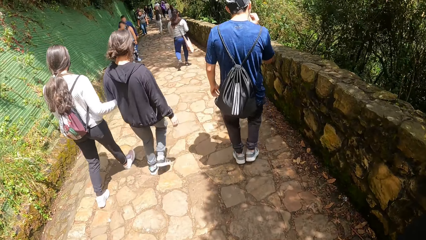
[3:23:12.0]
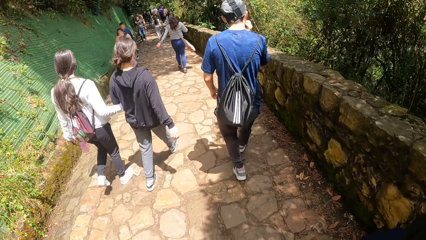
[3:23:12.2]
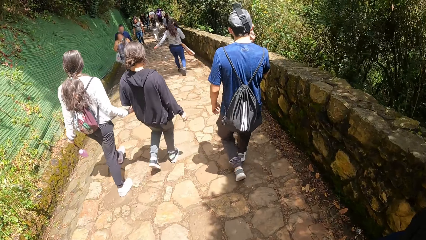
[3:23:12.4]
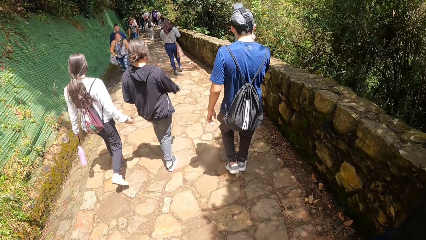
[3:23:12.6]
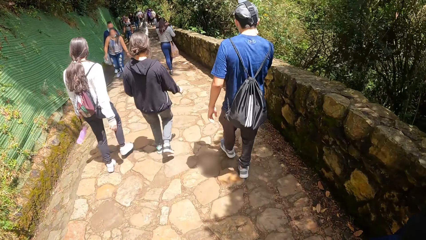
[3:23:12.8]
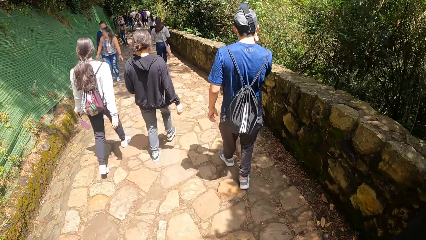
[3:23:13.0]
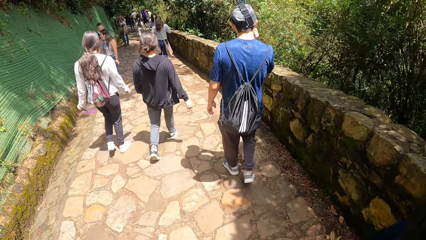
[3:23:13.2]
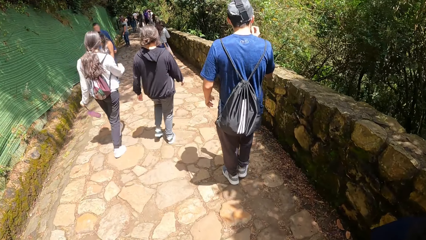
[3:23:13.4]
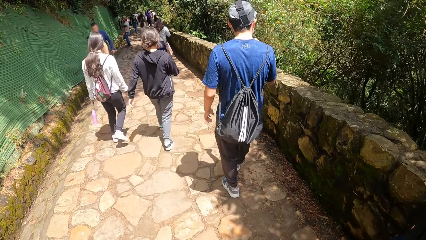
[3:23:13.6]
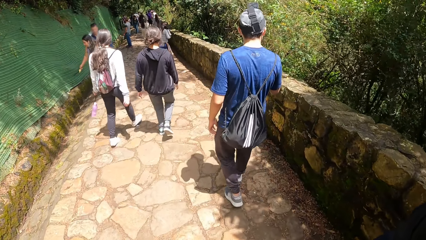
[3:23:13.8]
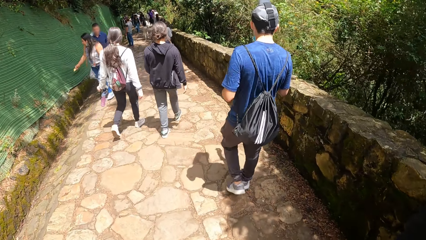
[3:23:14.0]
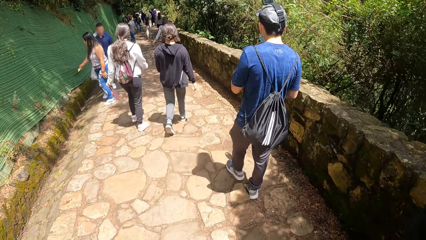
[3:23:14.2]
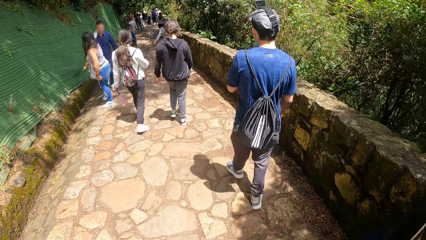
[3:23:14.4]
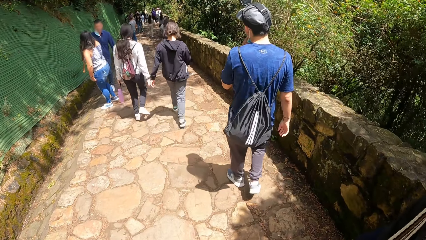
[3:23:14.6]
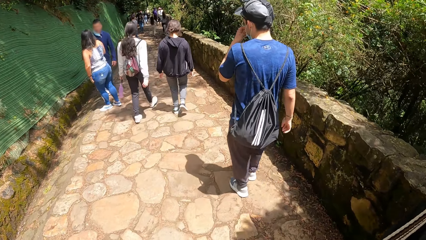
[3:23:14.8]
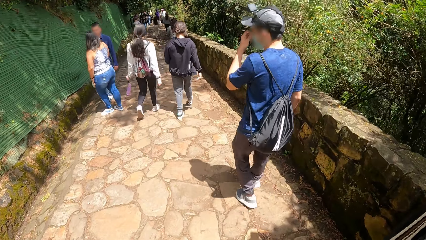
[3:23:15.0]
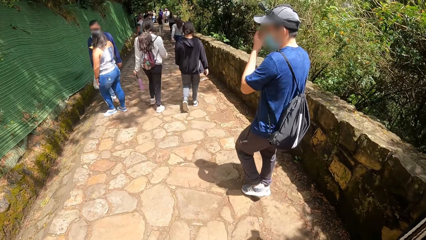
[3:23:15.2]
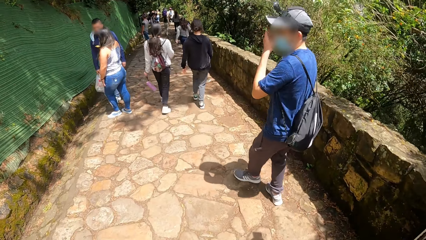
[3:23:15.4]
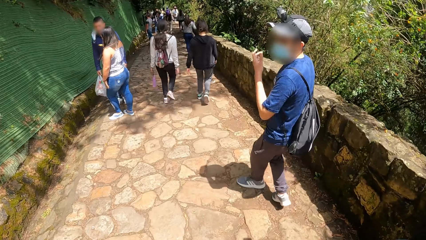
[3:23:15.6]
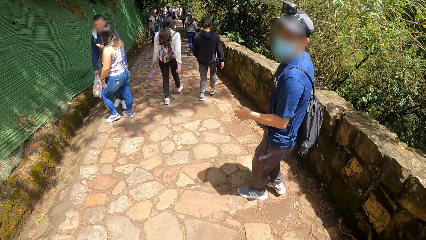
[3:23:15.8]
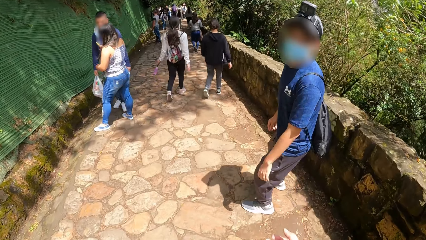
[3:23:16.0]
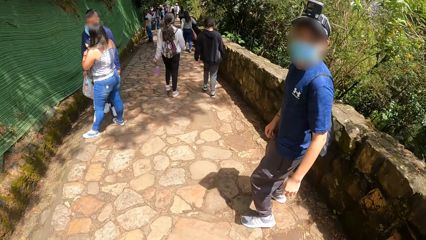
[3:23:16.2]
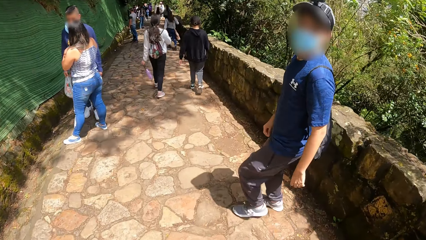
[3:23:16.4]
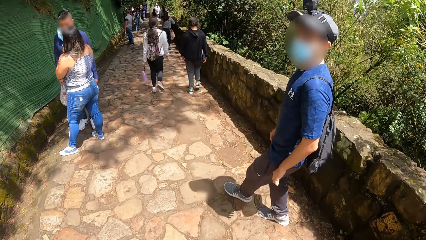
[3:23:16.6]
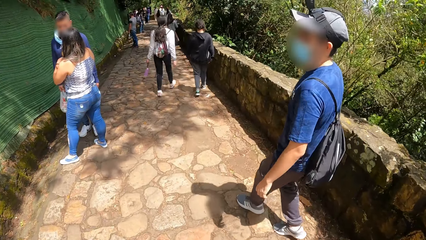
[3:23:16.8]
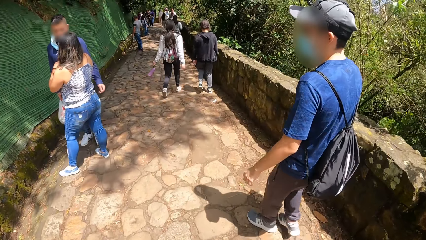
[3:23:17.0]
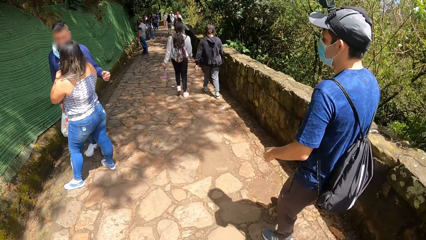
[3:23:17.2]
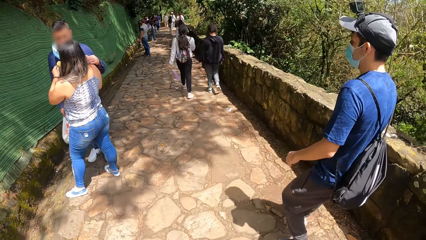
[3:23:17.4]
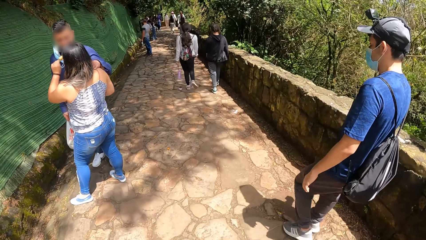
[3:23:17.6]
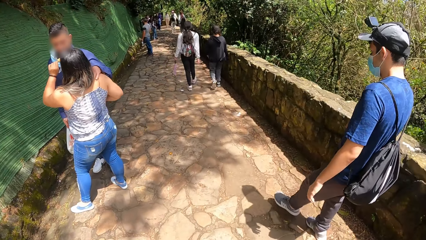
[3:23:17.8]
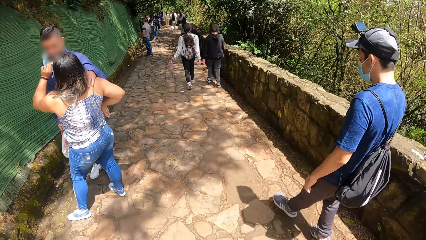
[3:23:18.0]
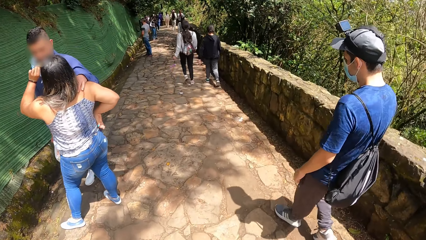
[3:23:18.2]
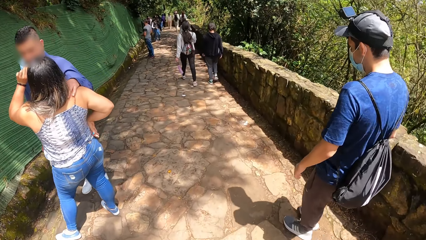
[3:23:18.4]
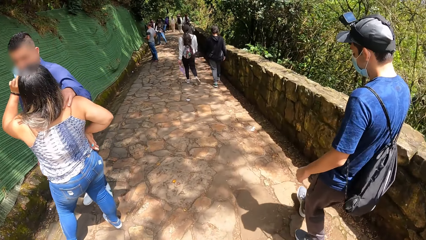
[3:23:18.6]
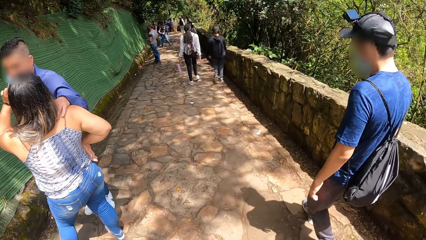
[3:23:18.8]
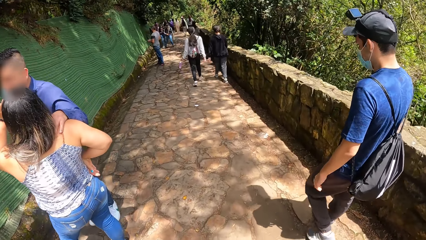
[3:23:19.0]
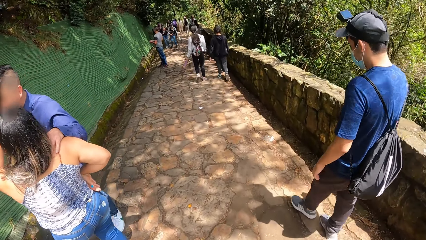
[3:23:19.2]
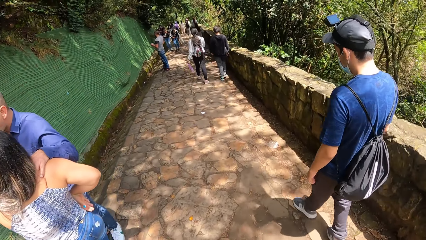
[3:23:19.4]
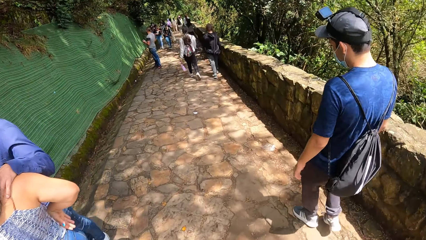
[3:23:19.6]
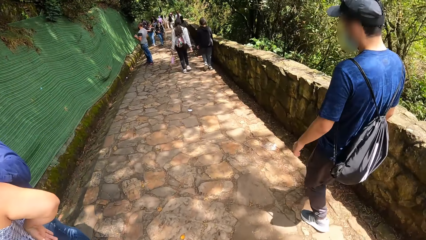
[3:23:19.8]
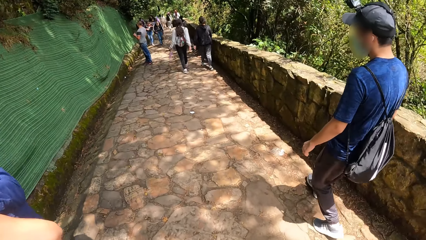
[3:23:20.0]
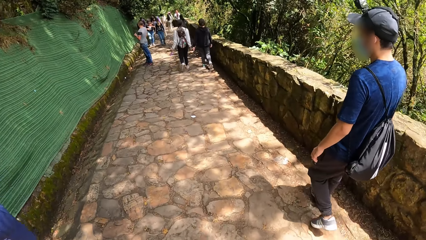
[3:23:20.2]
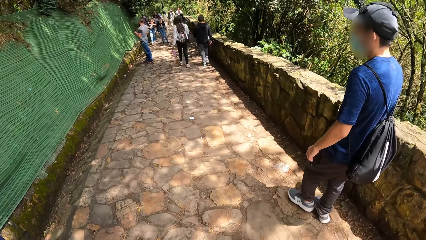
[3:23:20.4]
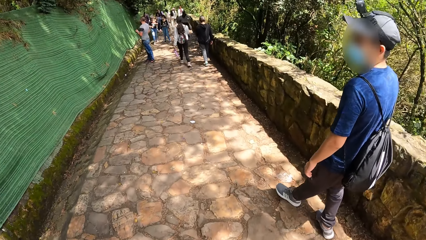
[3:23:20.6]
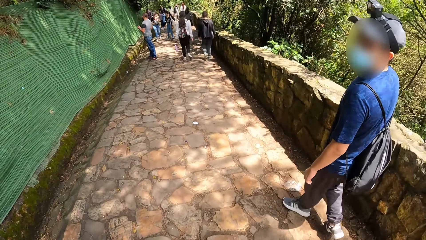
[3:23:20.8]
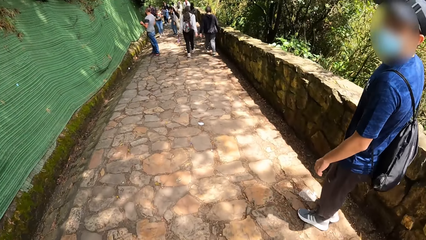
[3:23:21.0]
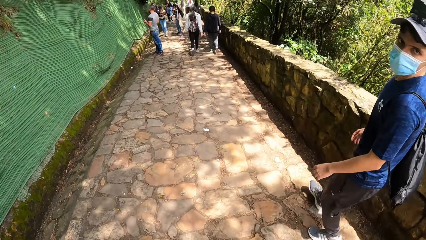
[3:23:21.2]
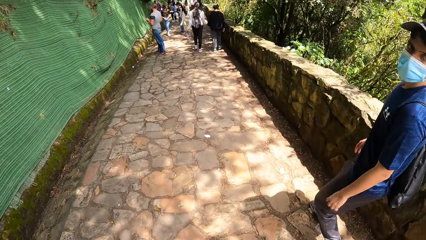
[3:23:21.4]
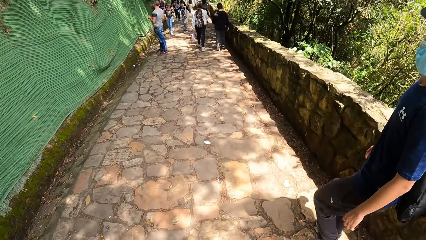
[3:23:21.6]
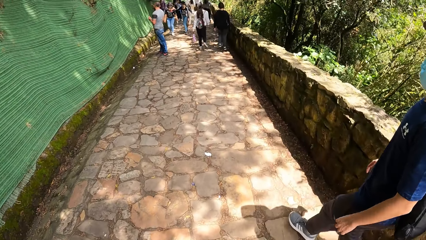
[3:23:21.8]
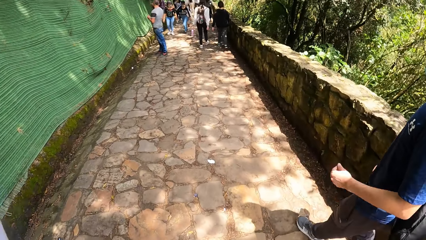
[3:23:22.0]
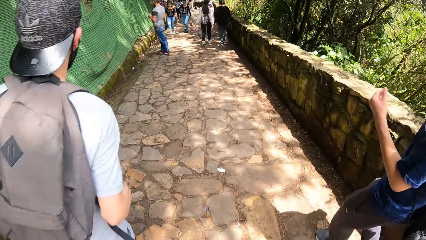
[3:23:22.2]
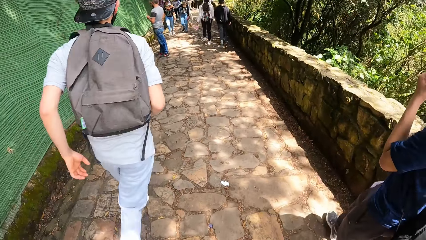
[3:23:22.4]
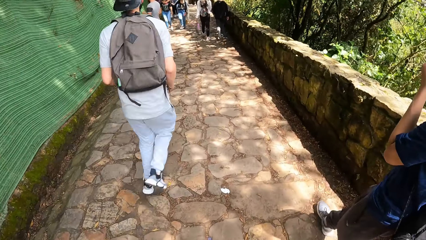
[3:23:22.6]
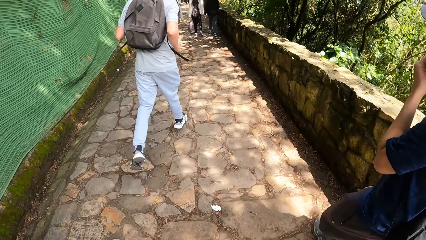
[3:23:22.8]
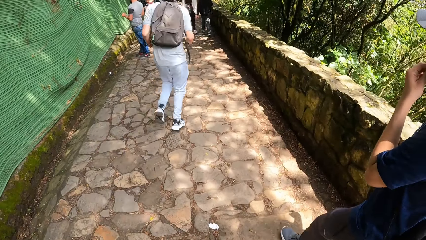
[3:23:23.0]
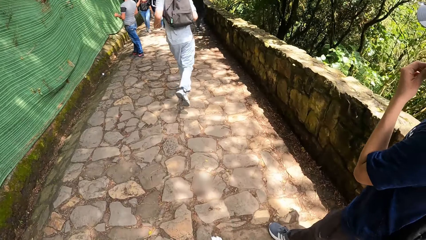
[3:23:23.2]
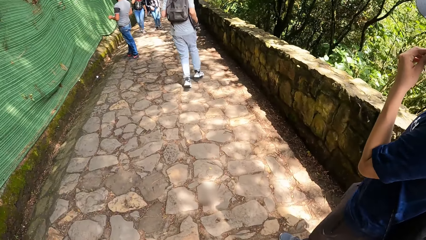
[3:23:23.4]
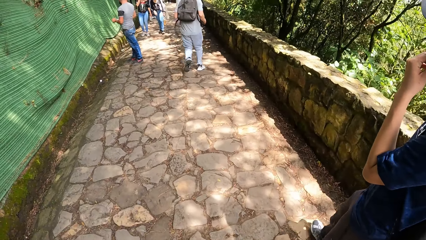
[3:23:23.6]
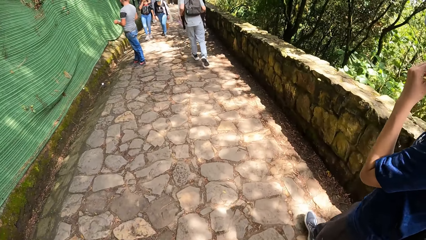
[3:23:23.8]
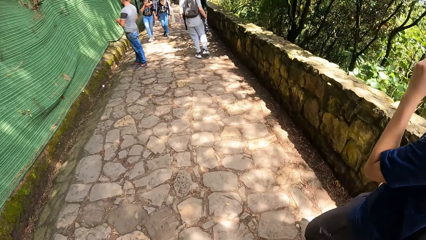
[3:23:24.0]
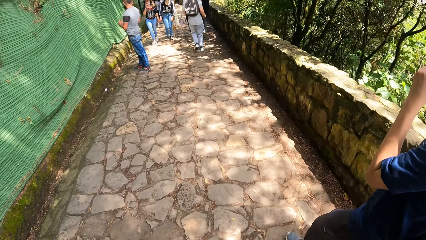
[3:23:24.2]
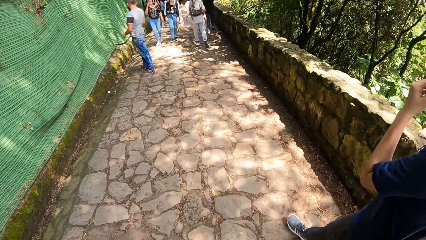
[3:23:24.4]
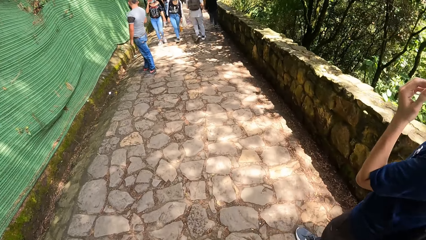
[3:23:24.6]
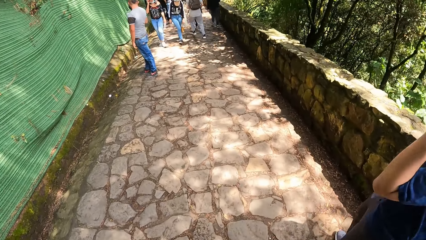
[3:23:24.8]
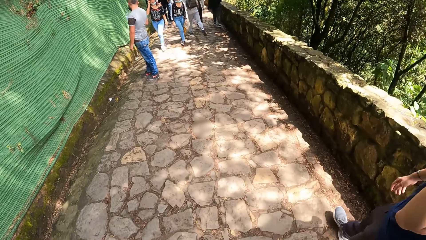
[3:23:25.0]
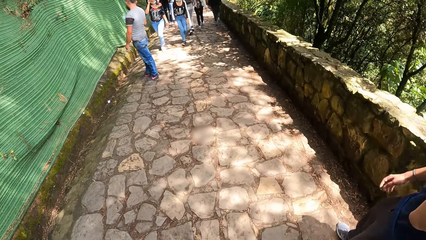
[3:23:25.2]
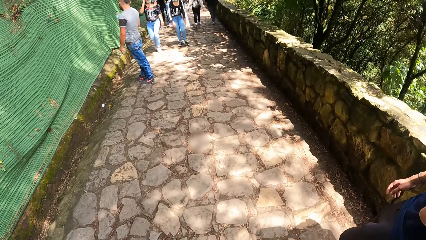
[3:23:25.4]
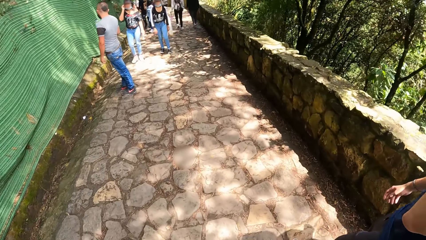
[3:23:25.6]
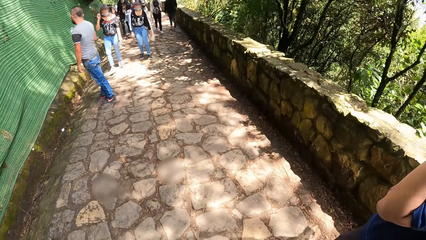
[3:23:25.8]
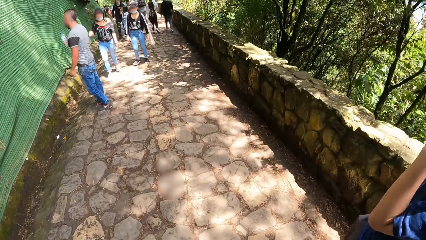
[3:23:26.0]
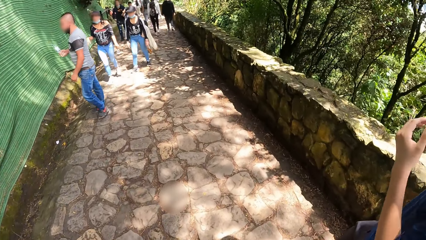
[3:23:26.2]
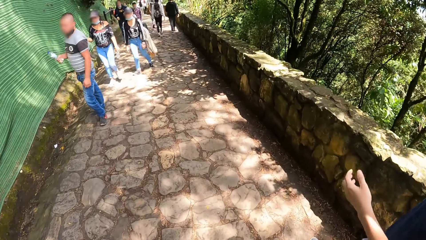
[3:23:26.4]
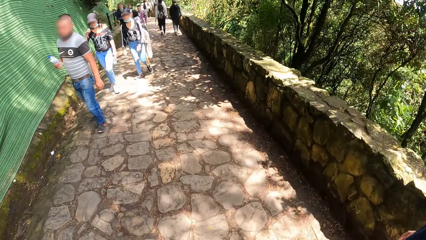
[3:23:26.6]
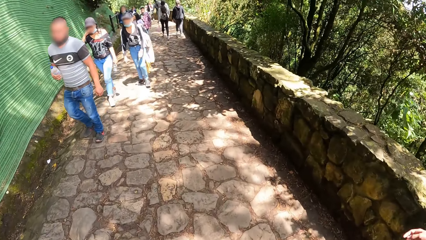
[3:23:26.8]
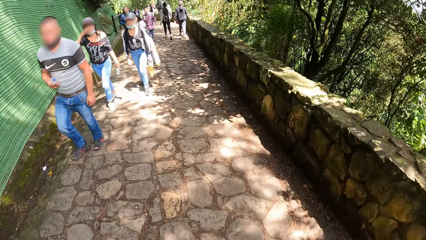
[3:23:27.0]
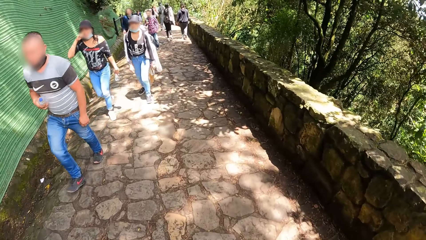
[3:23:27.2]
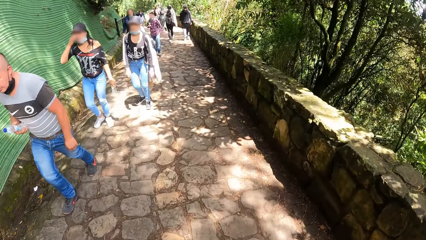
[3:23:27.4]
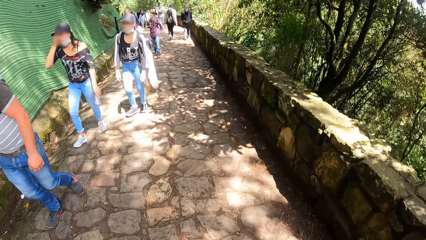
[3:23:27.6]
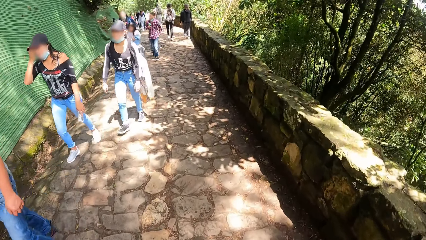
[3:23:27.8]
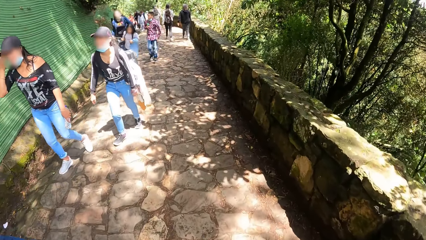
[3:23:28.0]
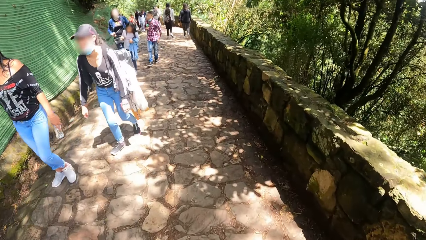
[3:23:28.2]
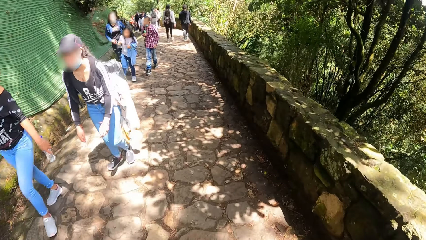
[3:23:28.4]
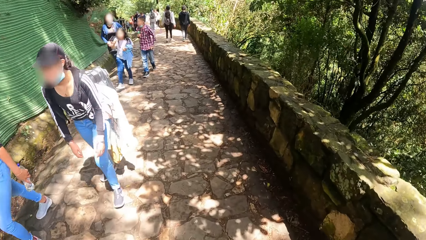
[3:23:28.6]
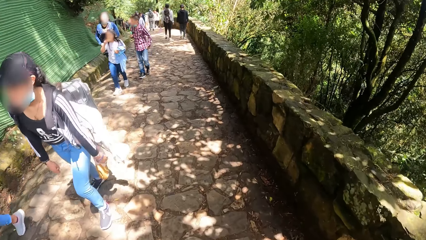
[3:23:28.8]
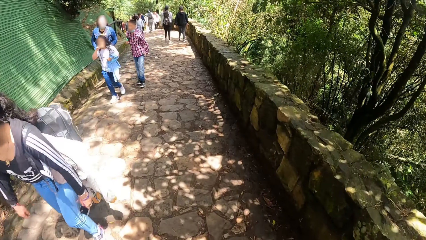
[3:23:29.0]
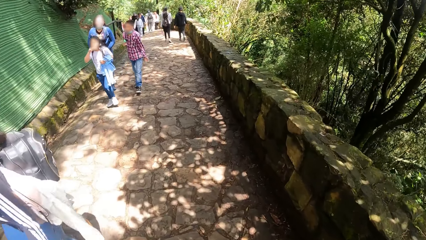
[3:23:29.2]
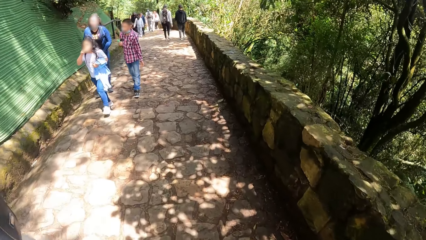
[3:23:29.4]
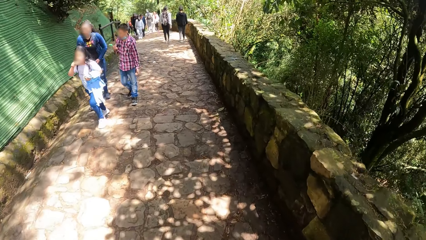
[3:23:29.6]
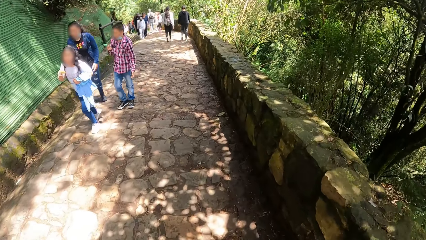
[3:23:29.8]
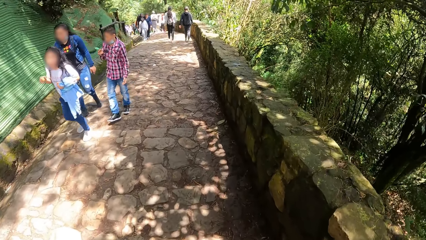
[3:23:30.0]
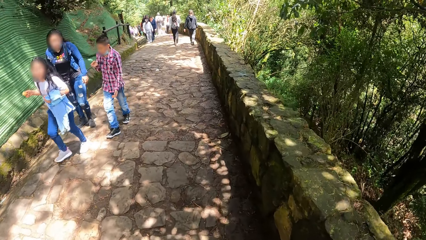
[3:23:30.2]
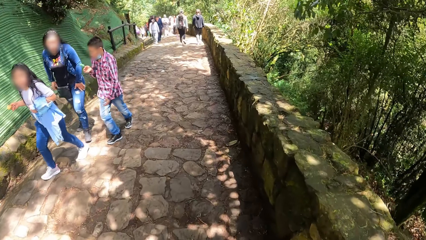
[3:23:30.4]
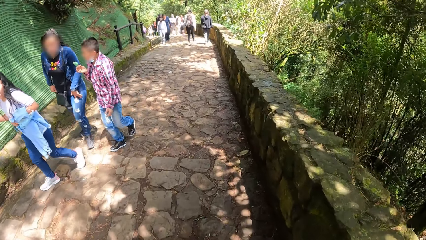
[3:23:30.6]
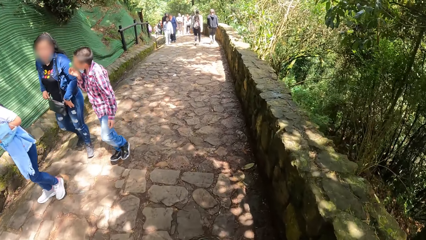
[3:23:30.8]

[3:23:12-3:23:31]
The camera wearer looks behind. They touch on the mask and walk around. They touch on the mask. They touch on the mask again. They walk around and look behind.
